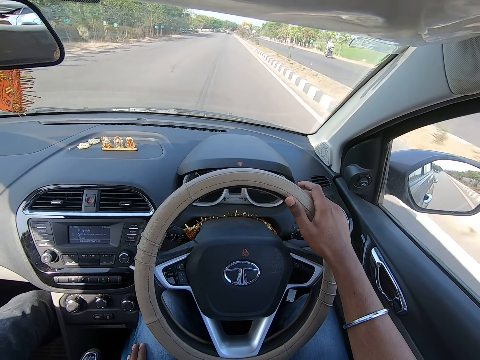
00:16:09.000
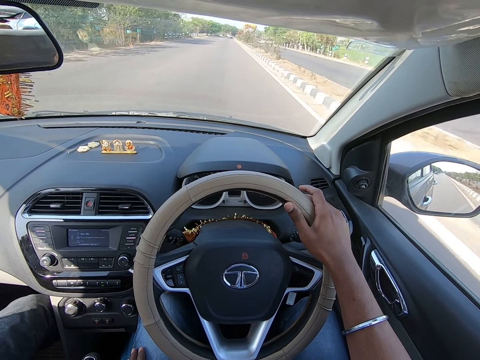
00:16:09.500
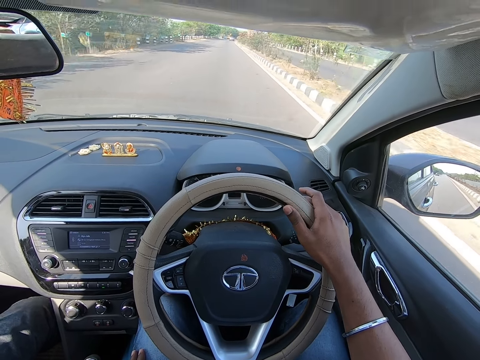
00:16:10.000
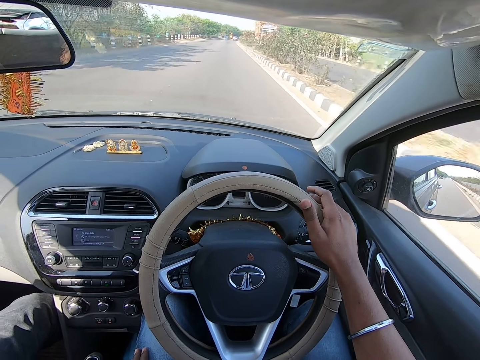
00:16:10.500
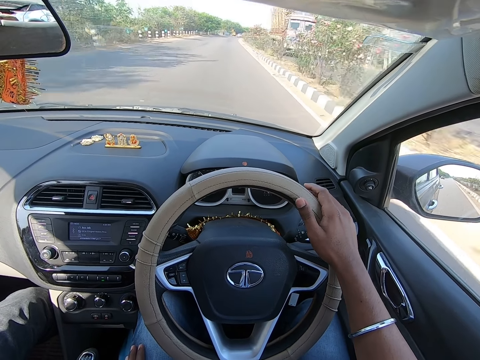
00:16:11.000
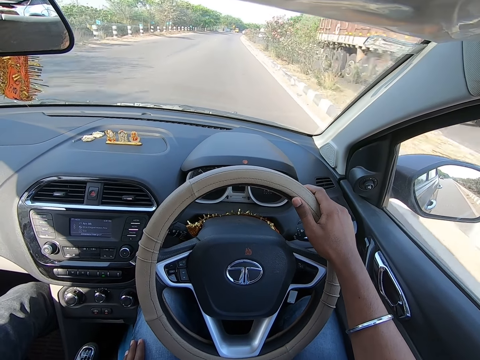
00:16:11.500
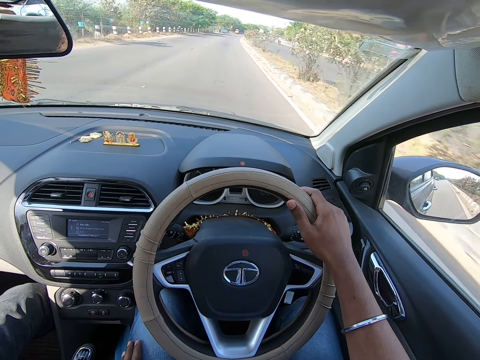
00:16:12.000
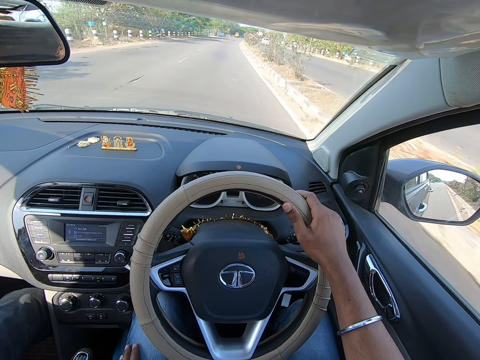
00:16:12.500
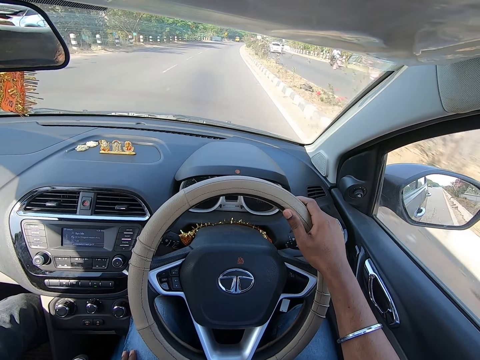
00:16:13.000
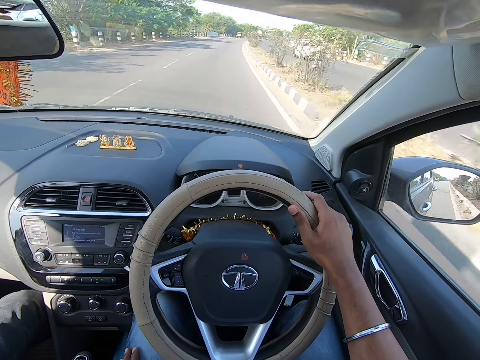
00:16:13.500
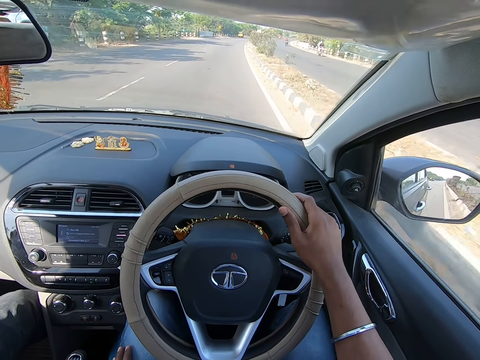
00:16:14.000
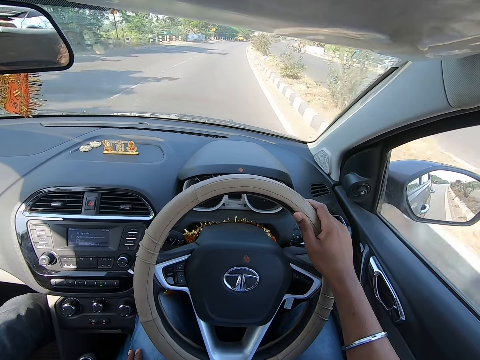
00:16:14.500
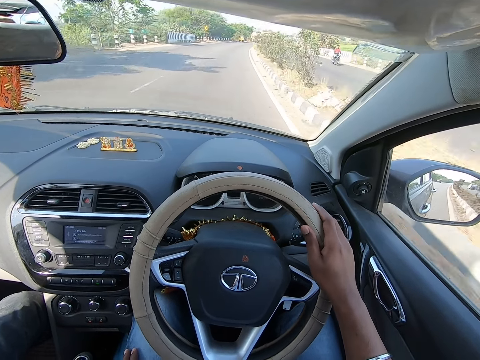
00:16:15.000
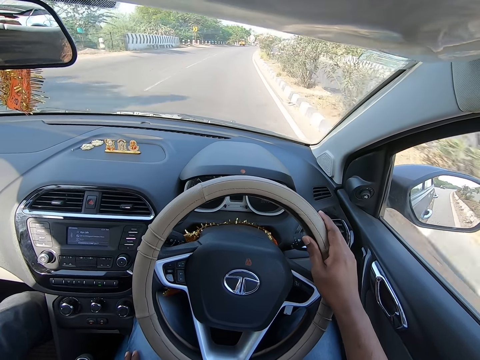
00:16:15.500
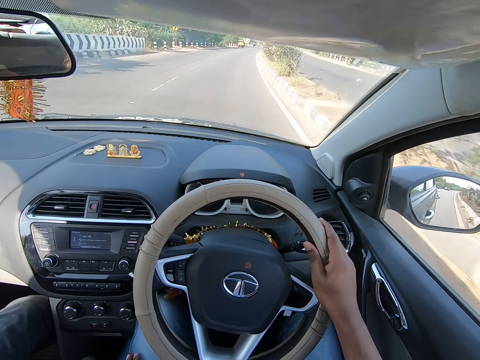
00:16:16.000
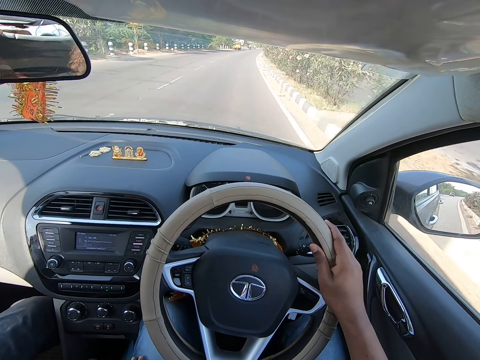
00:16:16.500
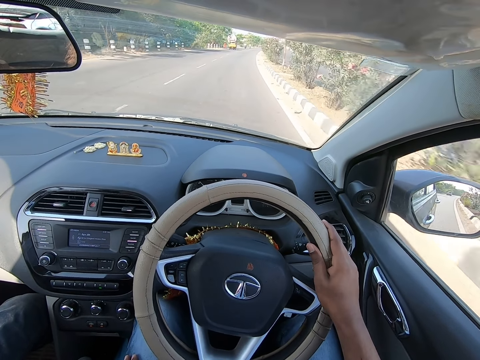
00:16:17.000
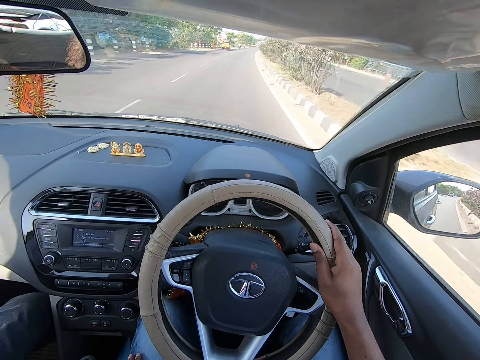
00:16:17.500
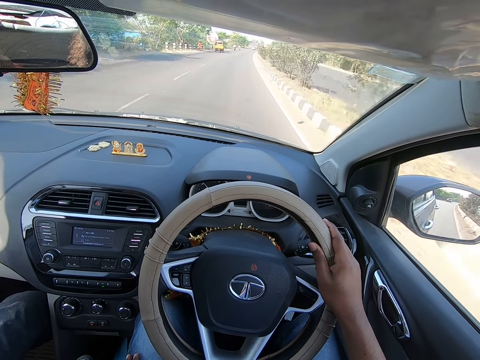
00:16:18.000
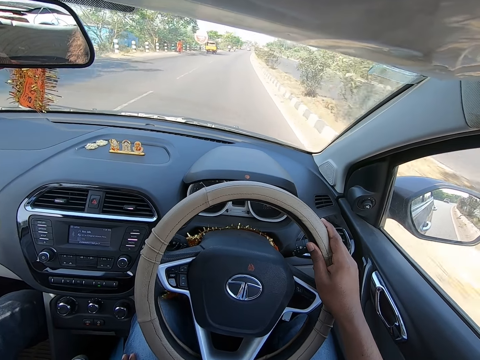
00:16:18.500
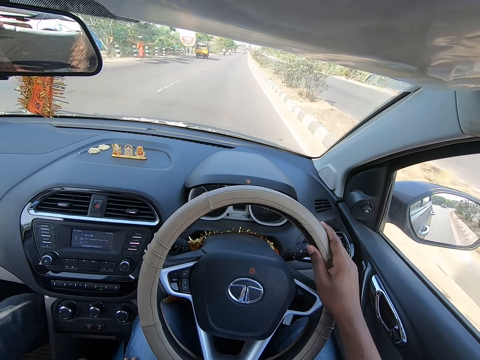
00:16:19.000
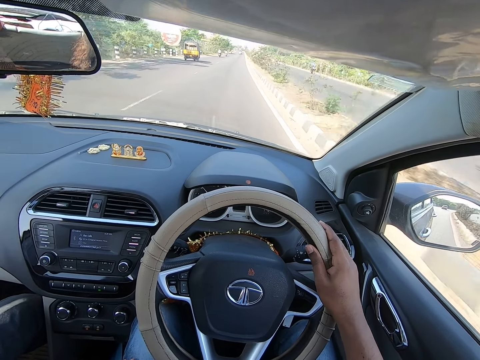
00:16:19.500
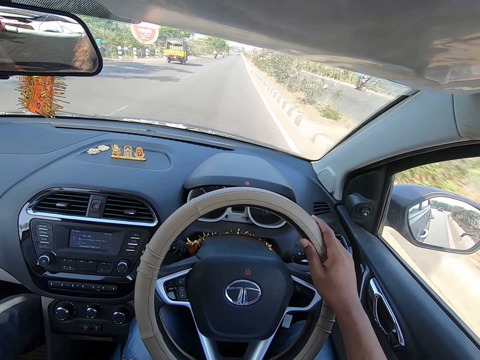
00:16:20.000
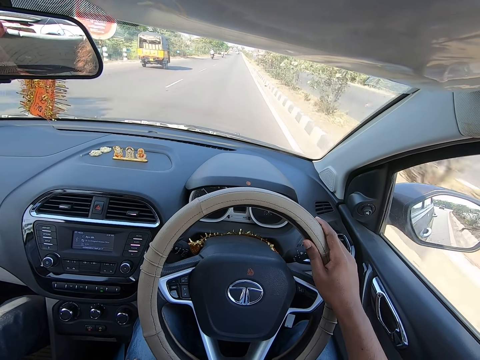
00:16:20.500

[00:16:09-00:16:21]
The camera wearer drives past a trailer. They drive past a car.

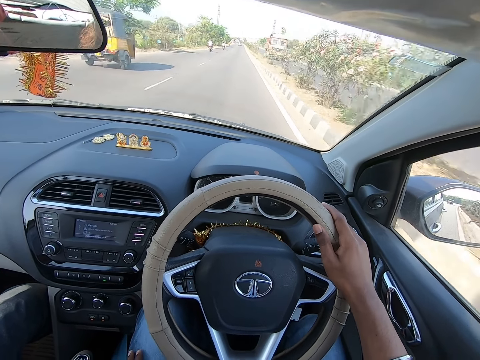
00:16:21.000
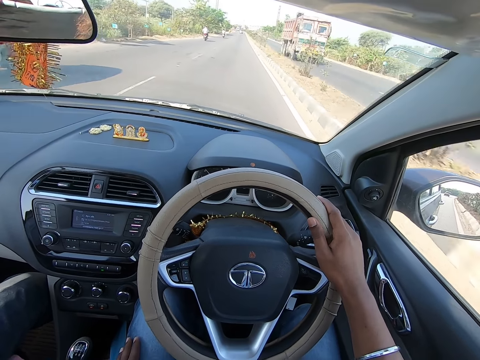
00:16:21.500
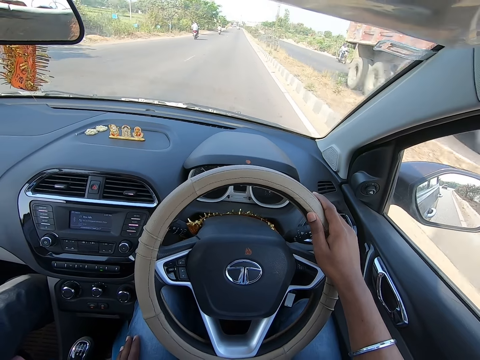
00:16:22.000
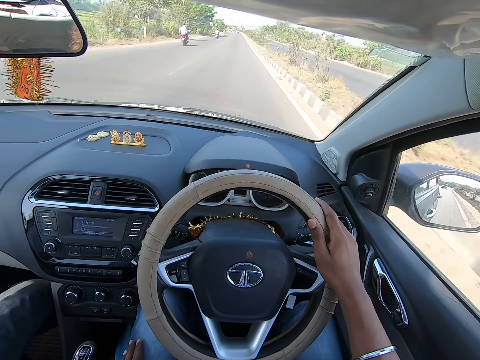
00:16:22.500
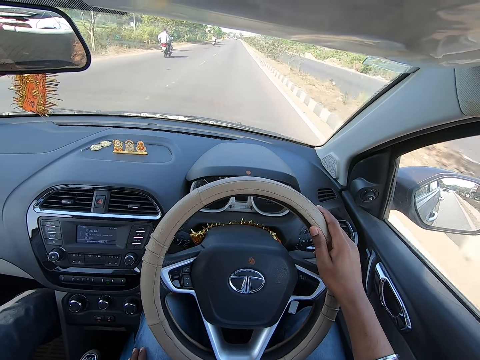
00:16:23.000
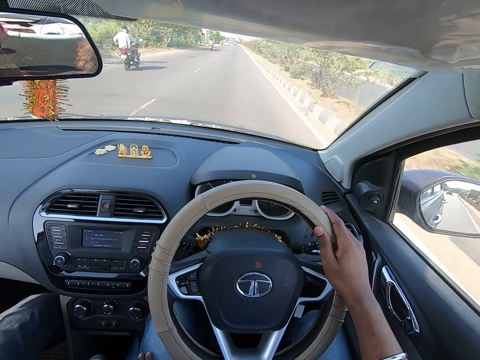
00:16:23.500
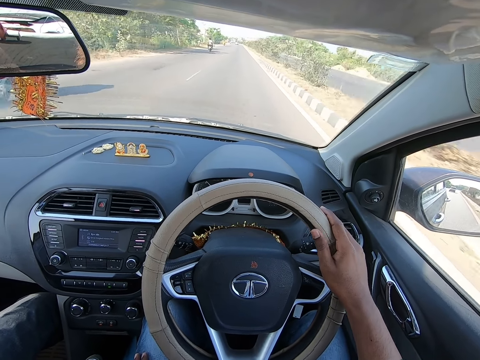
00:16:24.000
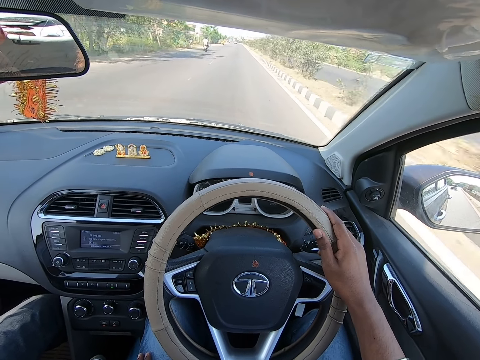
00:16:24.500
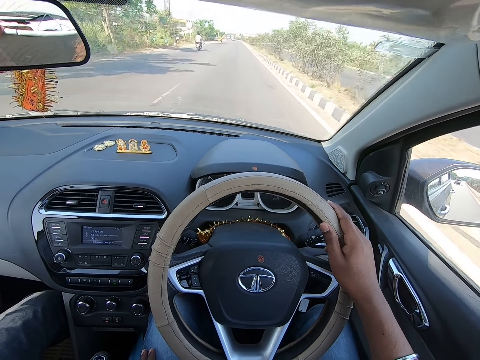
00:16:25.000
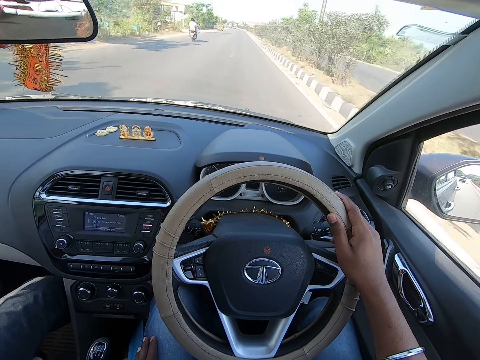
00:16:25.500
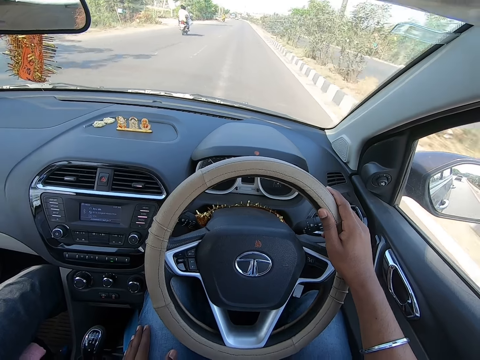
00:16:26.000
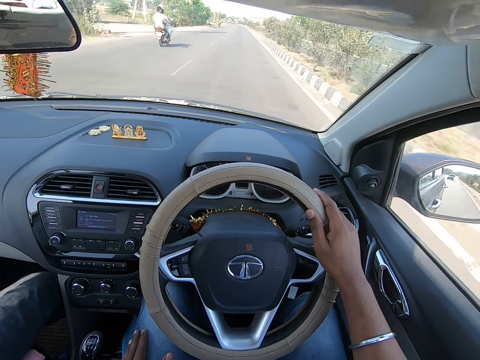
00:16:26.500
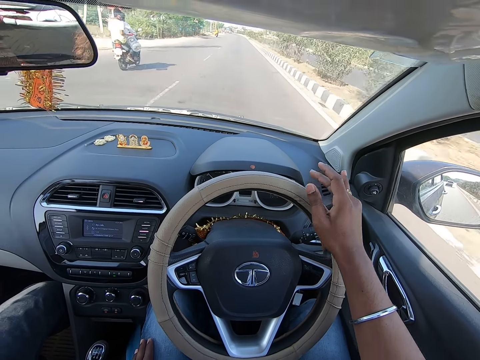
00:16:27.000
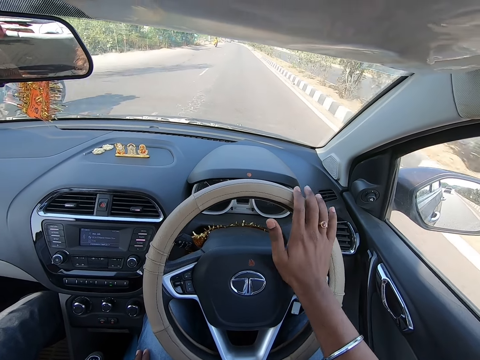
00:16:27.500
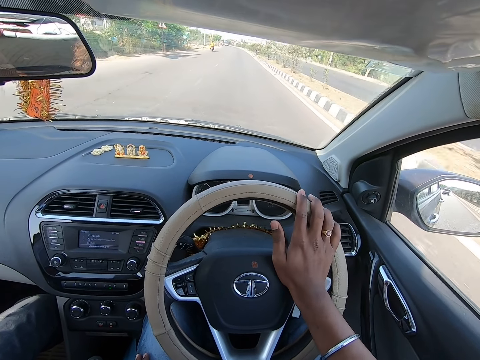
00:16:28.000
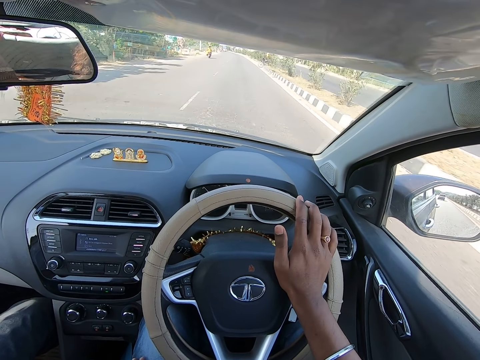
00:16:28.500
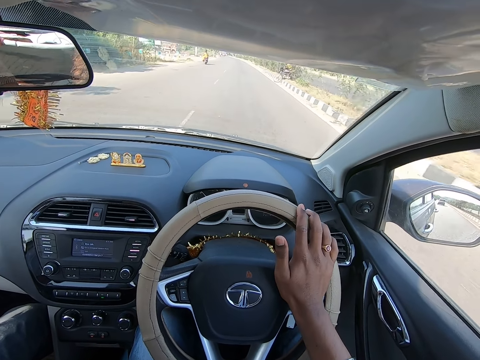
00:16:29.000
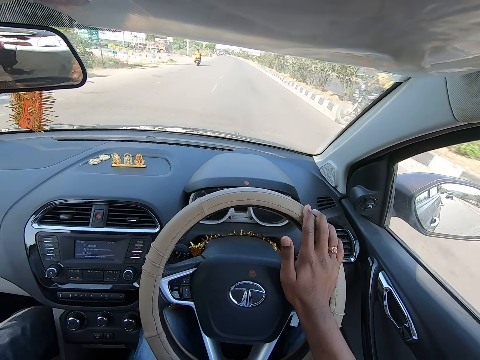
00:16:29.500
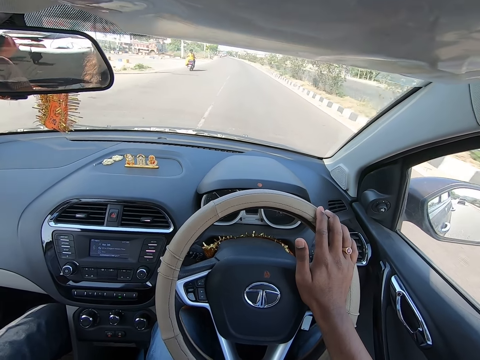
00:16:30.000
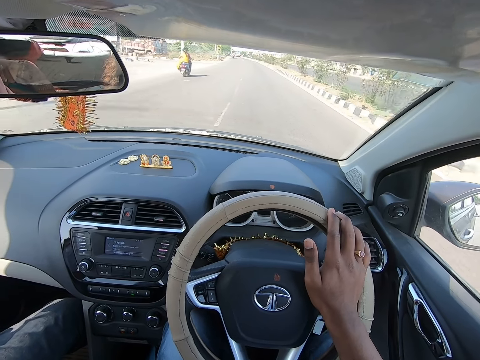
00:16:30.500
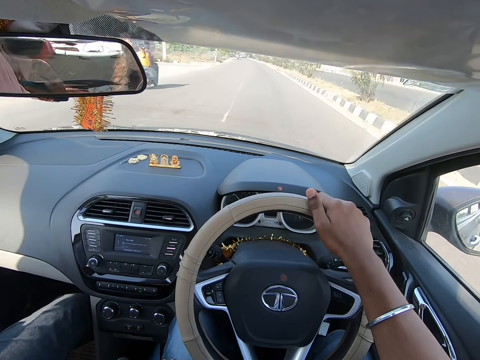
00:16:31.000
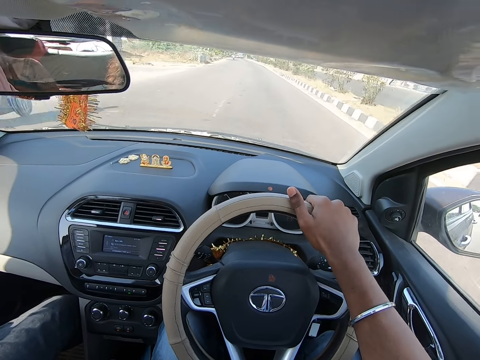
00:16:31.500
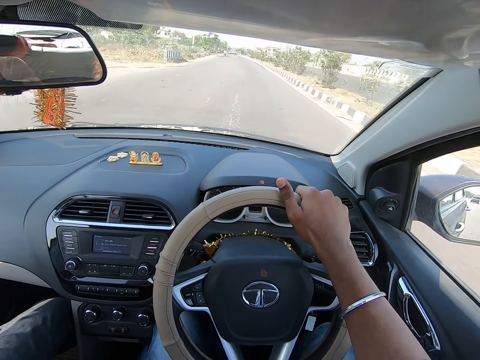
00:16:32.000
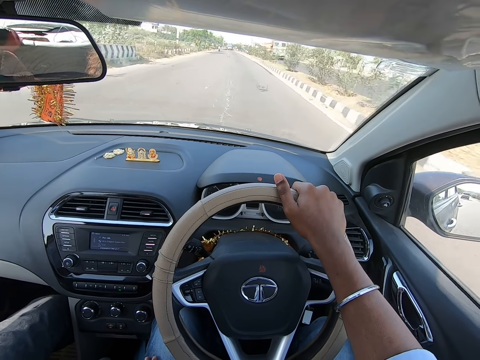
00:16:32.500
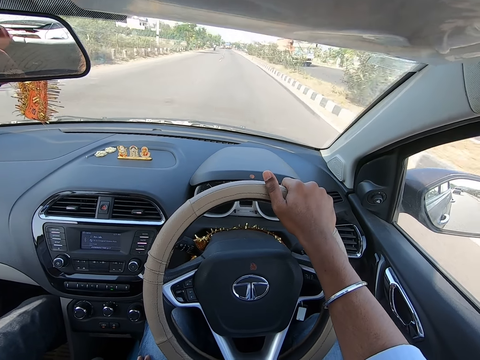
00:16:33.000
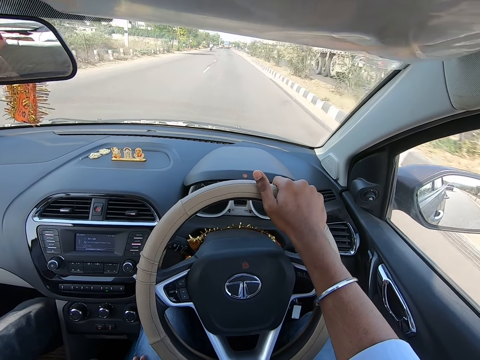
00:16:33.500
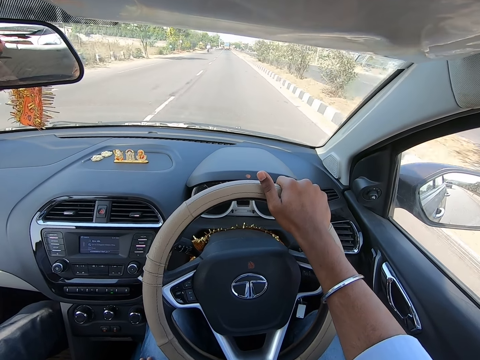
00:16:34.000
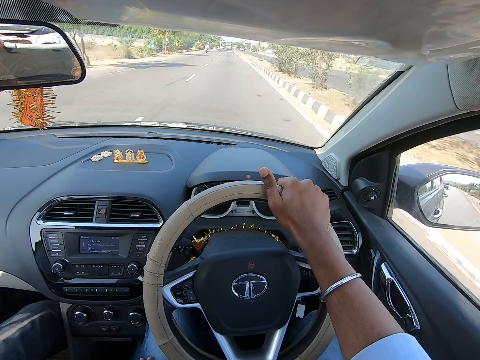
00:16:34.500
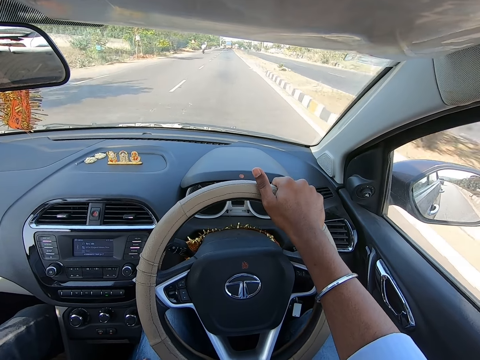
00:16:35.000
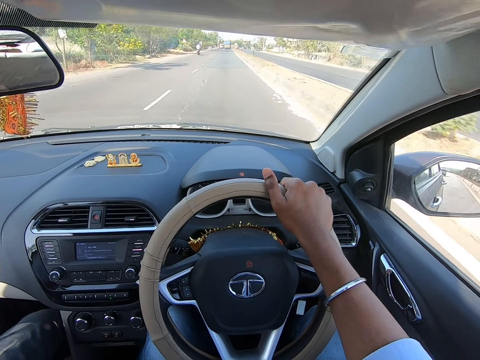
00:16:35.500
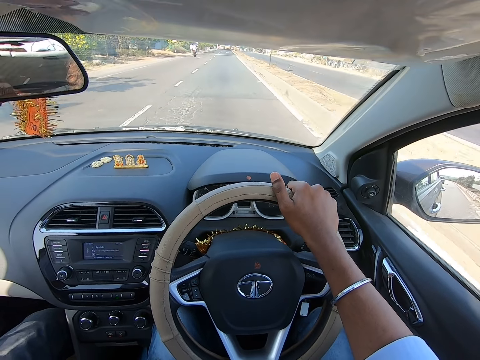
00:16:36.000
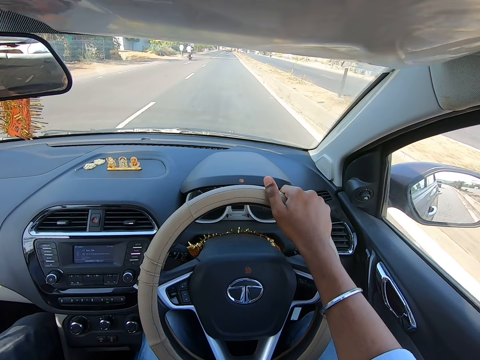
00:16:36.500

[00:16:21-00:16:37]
The camera wearer drives past a tricycle. They drive past a trailer. They drive past a bike. They drive past a bike again. They press the horn. They drive the car. They drive past a bike. They drive past a trailer.
